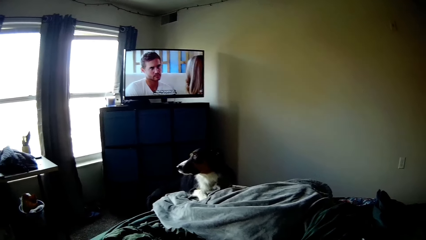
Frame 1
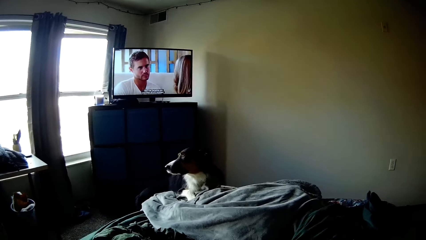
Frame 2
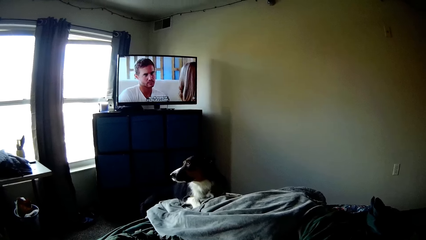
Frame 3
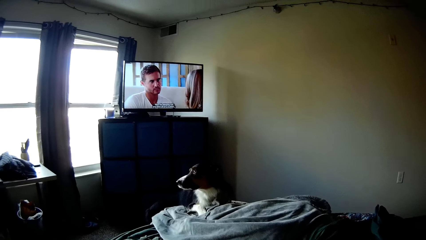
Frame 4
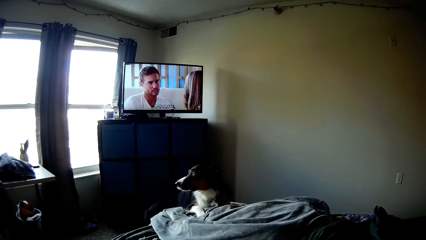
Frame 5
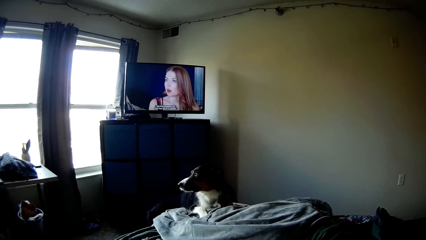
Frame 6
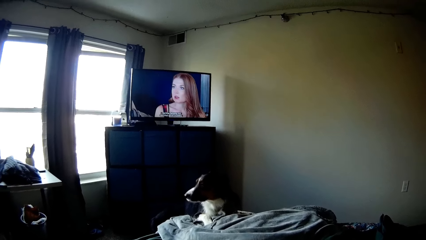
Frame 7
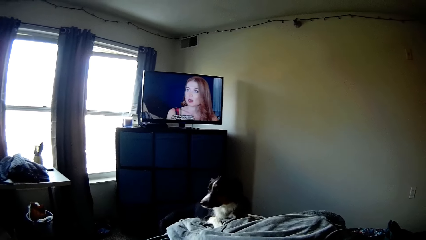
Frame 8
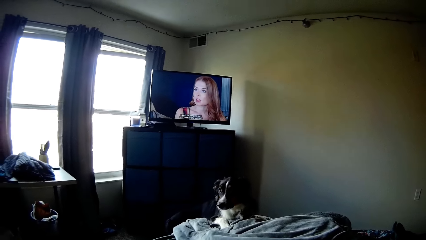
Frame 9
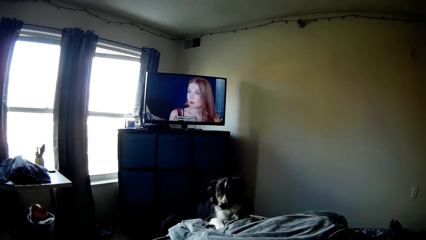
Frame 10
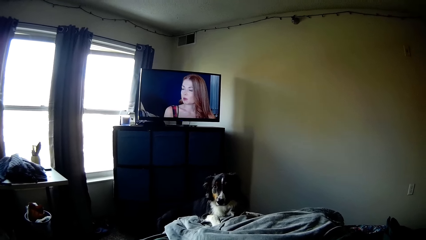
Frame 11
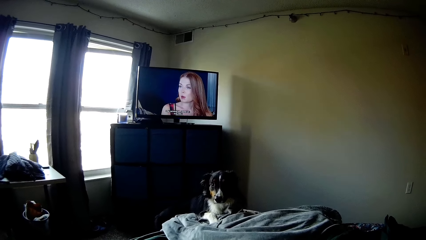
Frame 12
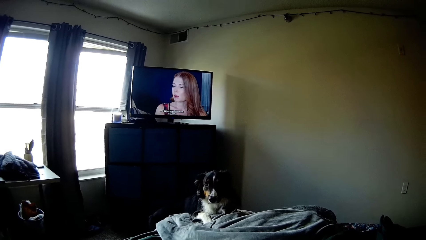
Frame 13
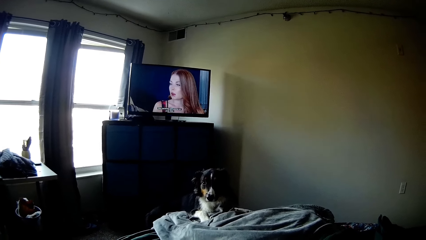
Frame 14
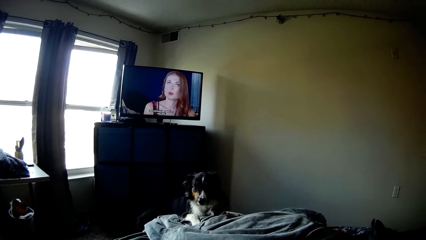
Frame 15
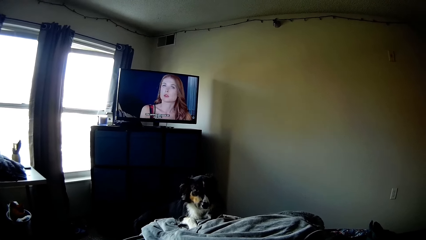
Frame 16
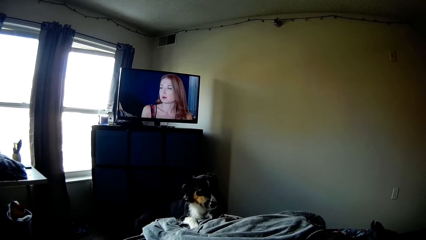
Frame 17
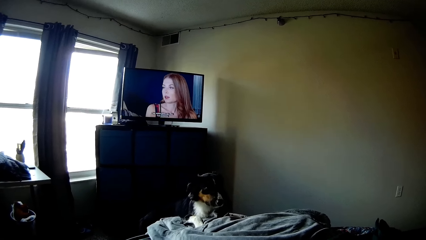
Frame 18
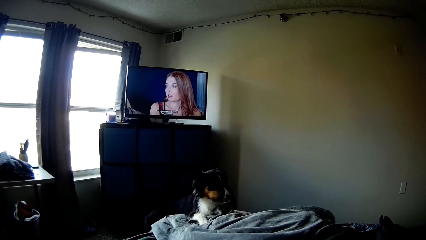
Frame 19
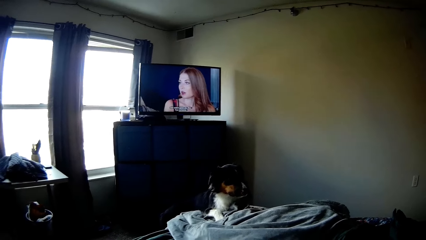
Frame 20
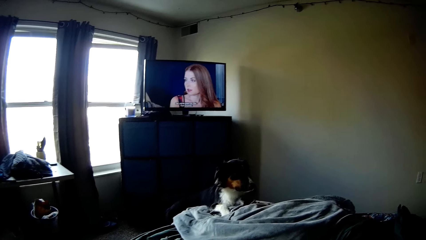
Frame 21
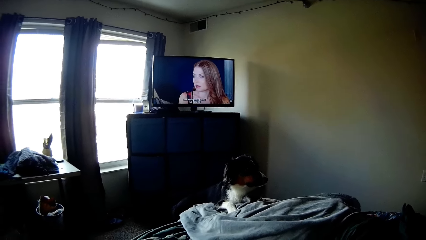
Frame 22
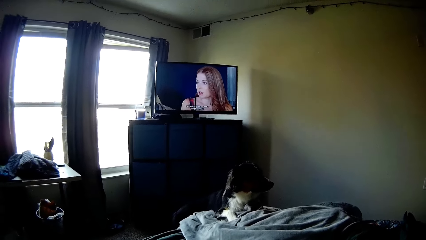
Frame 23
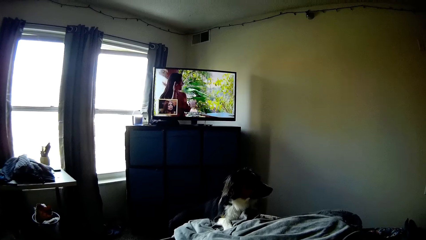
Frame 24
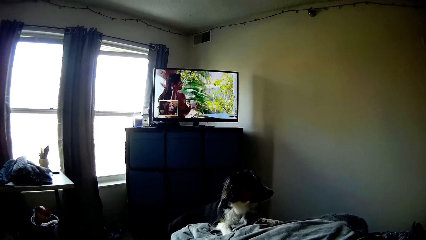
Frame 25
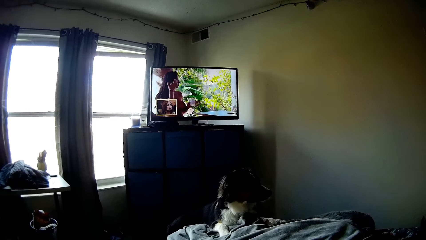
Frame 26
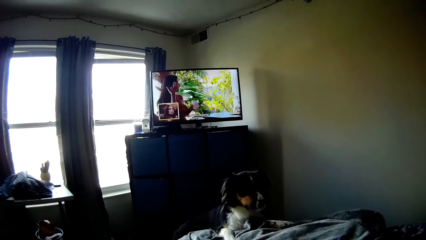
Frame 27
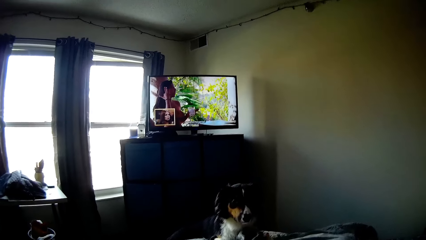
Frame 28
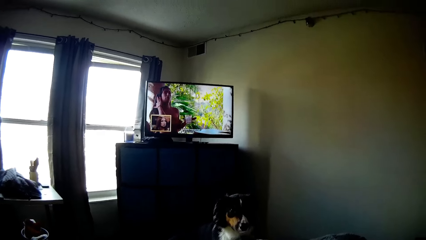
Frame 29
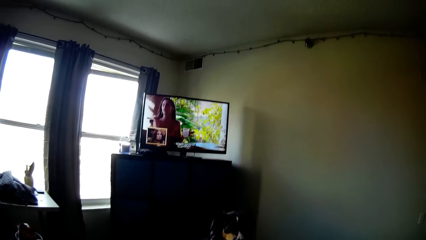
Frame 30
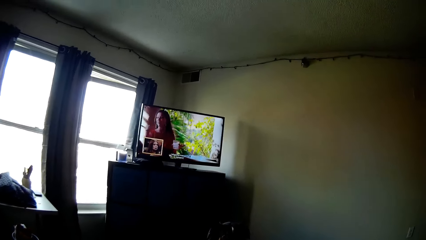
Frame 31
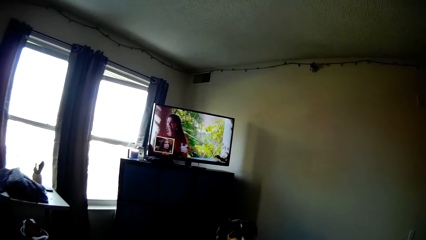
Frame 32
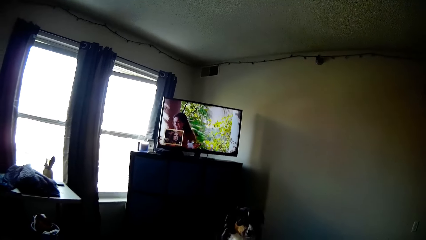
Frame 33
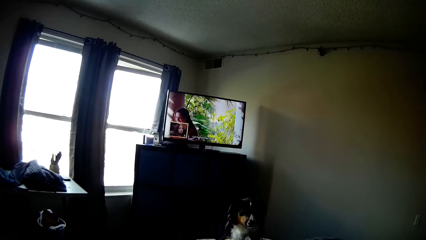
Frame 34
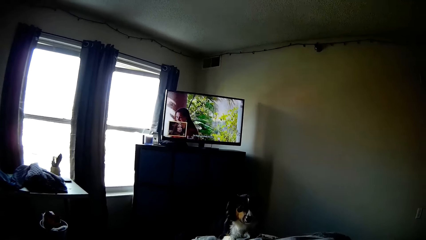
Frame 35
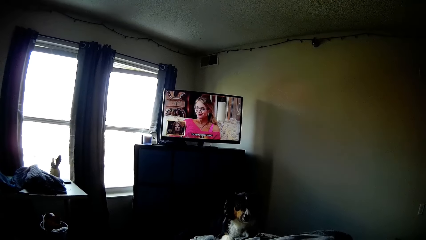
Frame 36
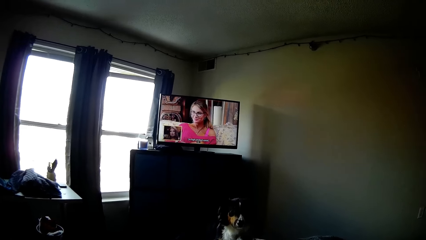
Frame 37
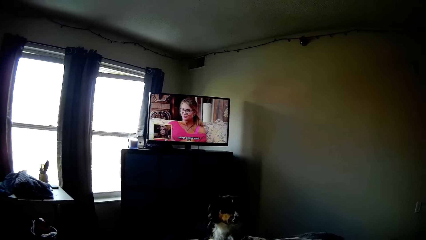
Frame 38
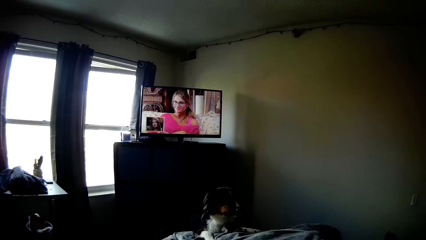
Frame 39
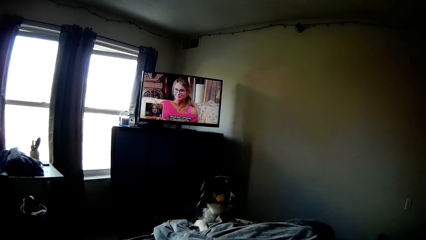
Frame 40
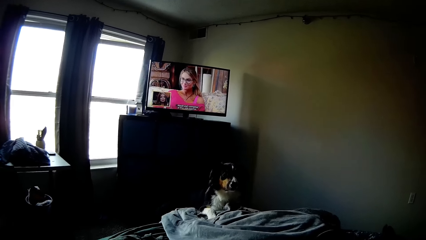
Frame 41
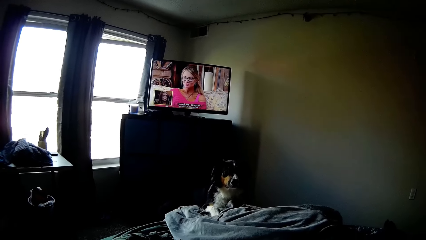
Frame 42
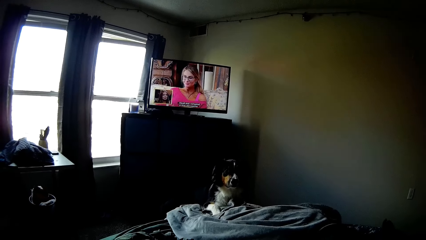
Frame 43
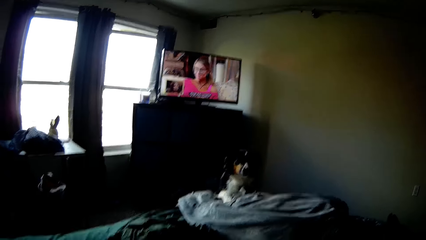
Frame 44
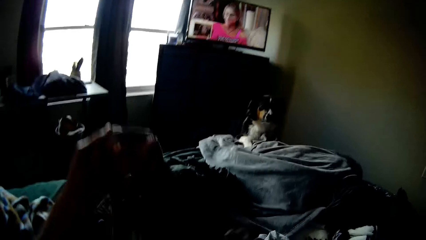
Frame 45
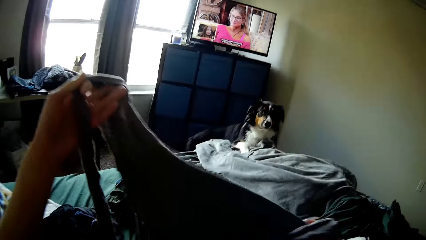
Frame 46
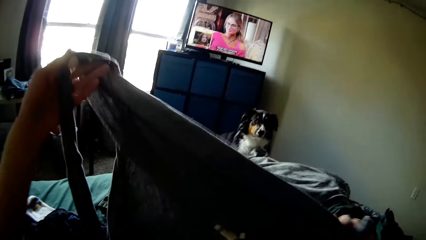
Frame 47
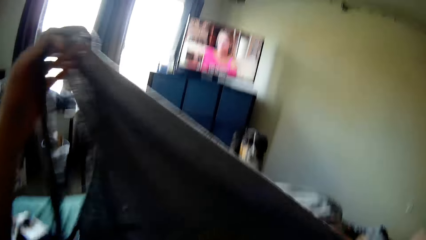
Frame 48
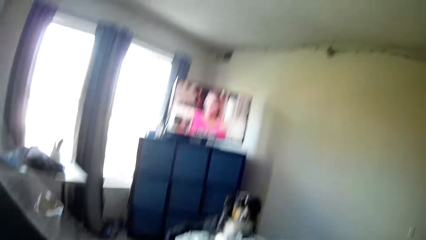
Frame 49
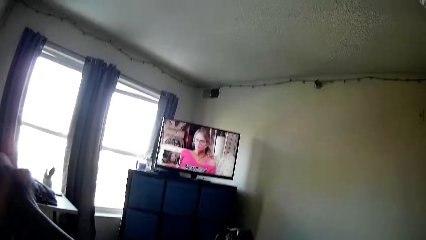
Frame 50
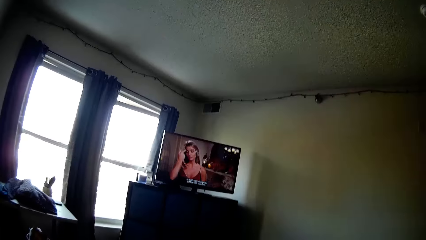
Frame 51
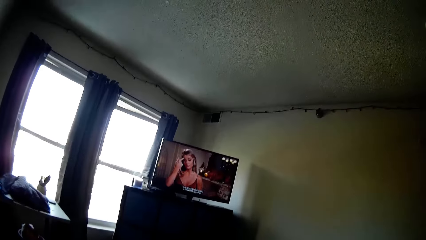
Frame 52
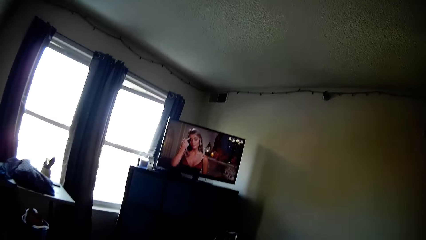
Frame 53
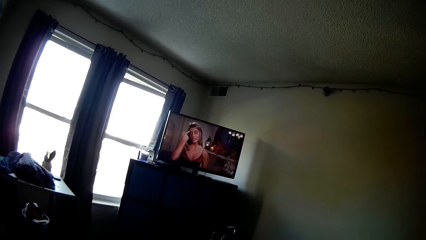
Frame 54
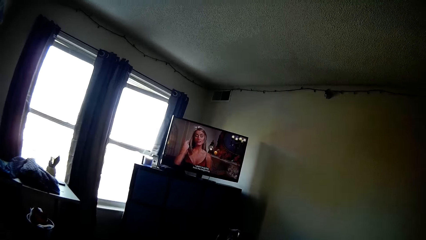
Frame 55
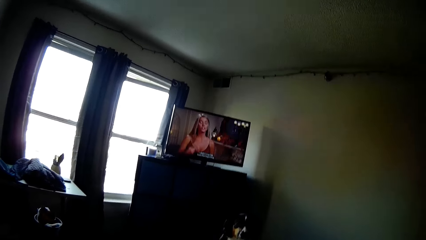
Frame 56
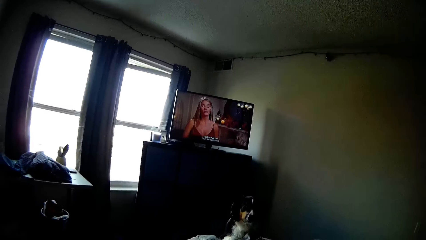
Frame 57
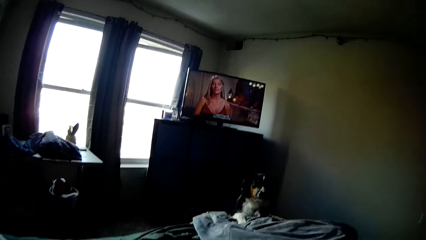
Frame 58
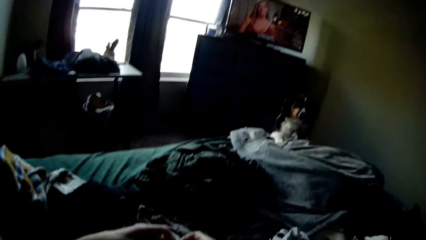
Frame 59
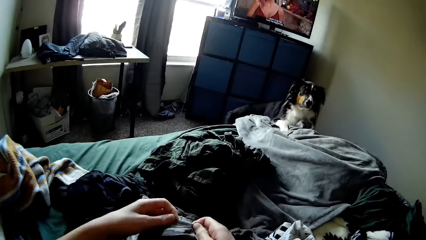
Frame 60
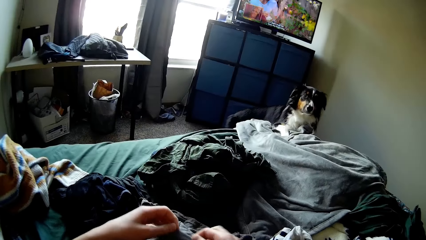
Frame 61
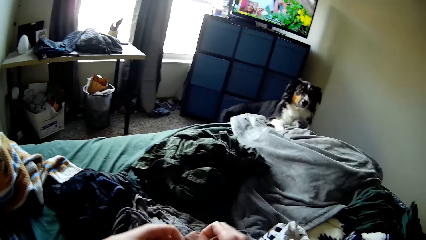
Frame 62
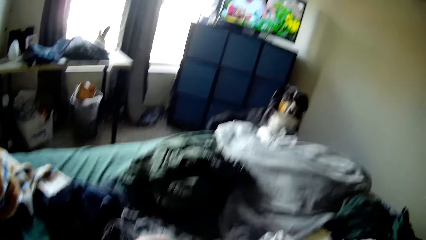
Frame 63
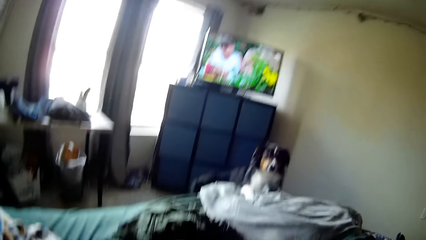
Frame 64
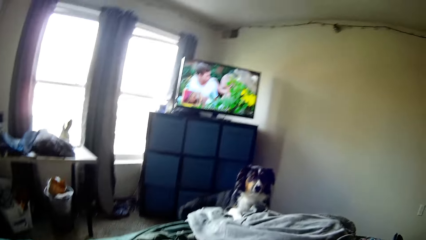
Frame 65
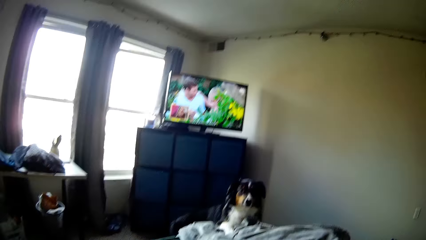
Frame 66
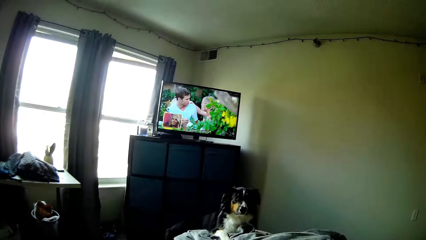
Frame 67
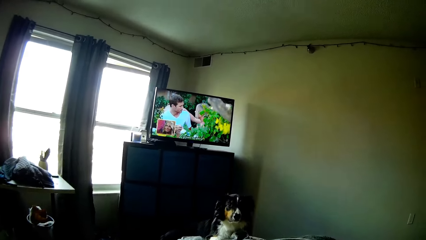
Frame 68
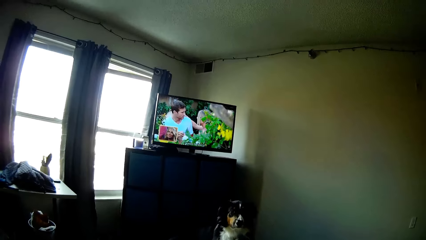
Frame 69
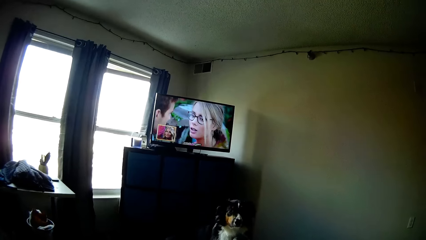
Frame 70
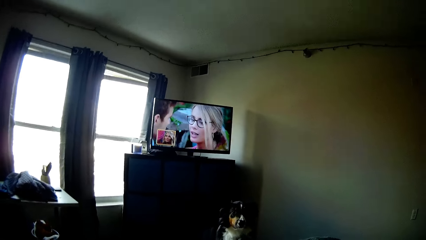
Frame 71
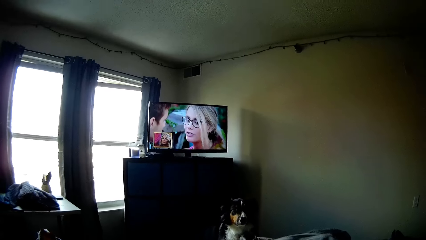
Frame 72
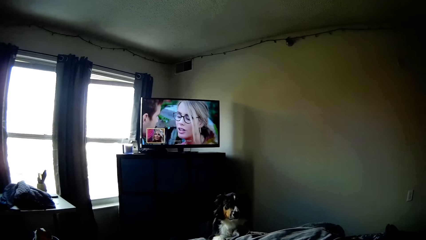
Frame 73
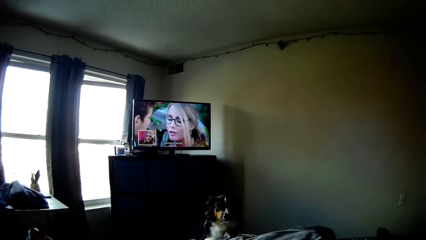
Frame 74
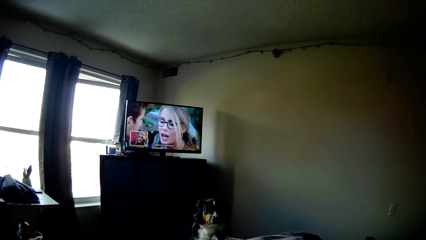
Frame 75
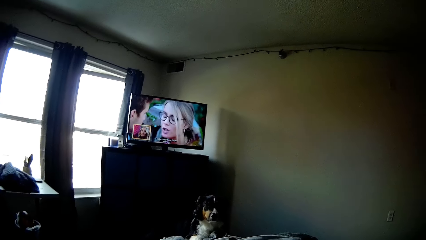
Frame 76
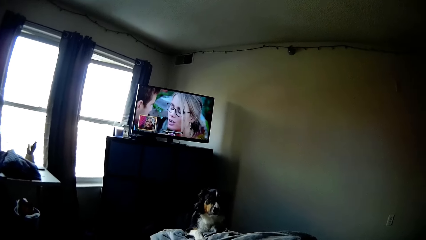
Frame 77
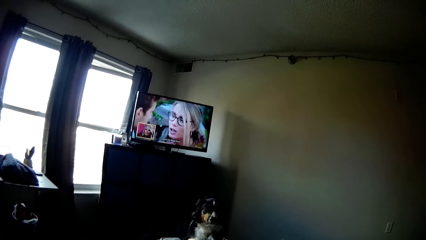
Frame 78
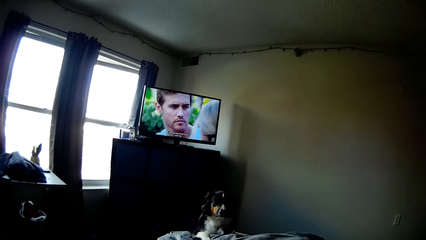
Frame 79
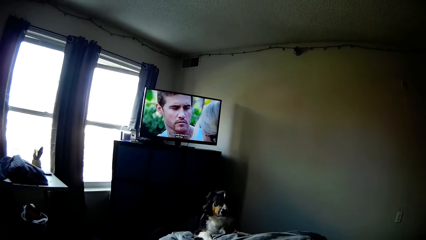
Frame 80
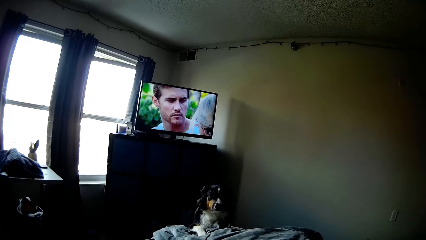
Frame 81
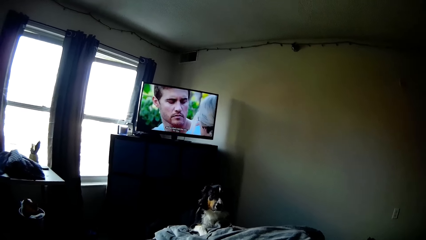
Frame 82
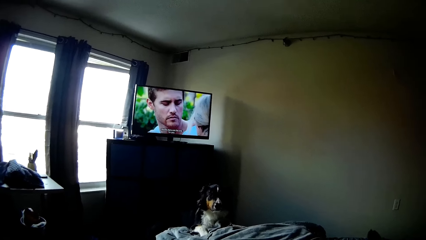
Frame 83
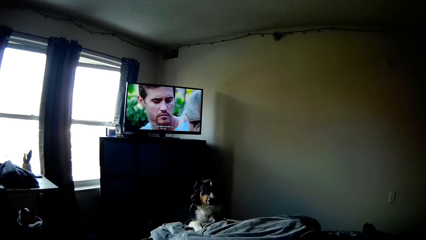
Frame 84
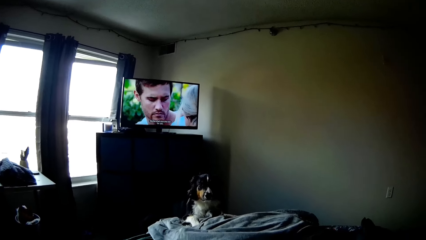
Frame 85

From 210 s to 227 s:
The camera wearer holds the cloth with his hands. He sits on the bed. He puts the cloth on the bed. He sits on the bed.
